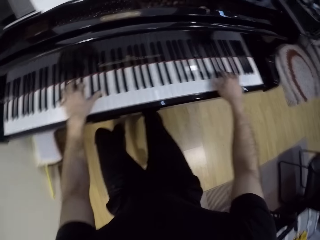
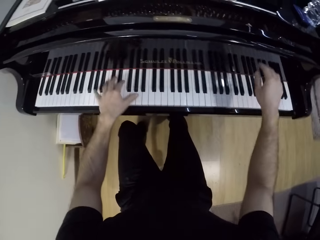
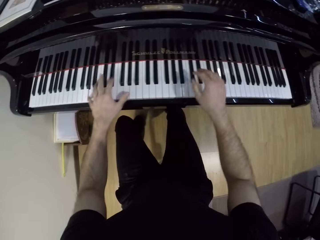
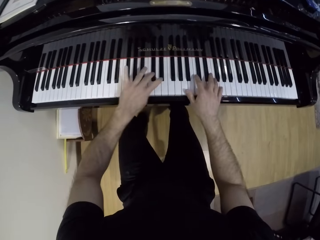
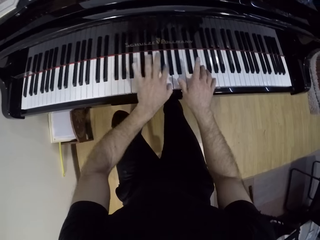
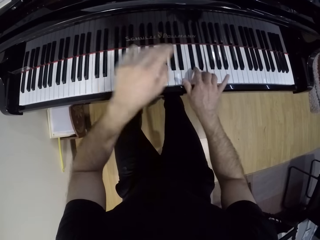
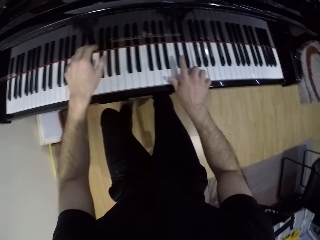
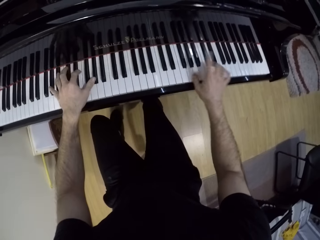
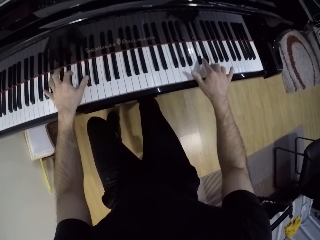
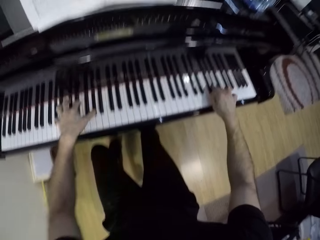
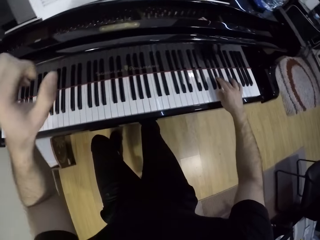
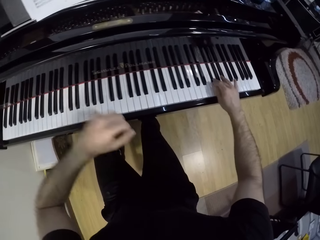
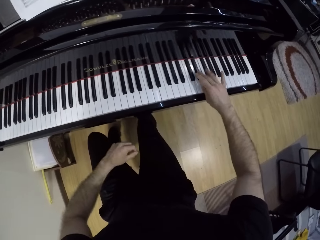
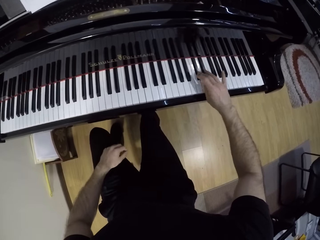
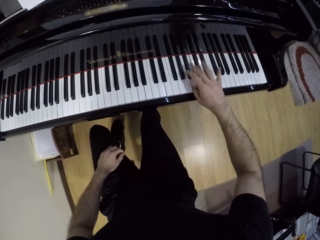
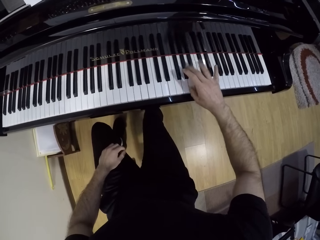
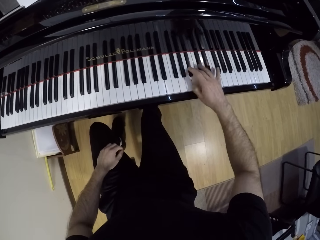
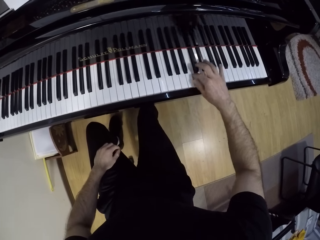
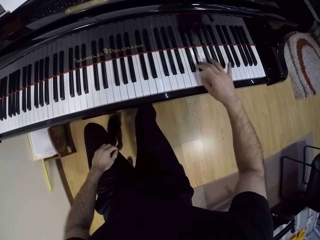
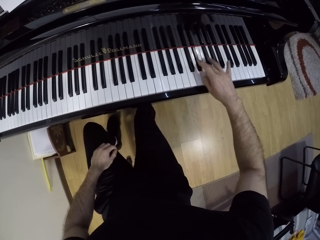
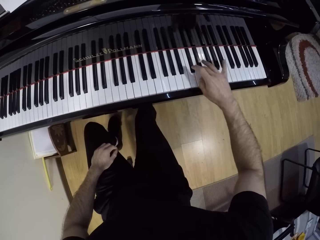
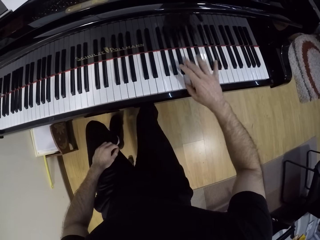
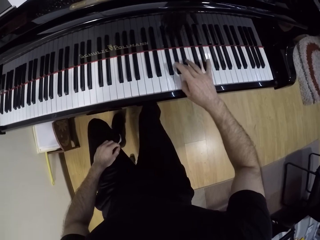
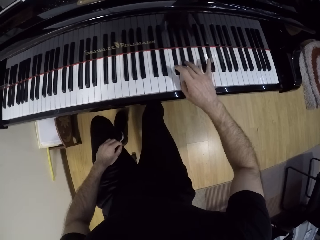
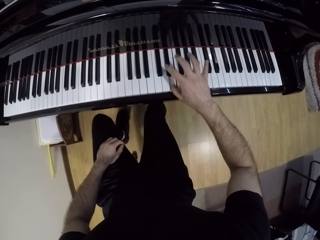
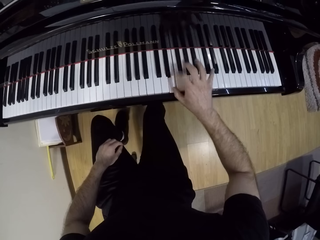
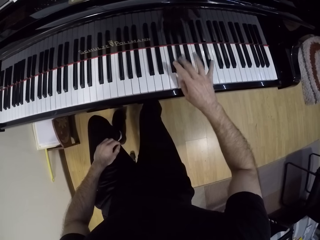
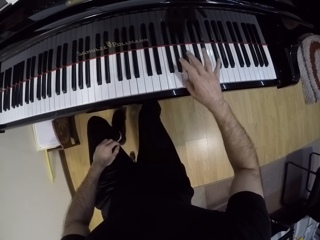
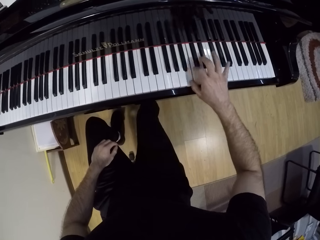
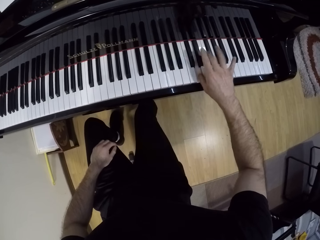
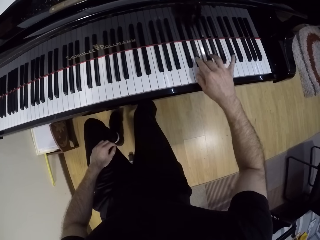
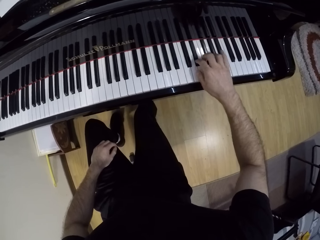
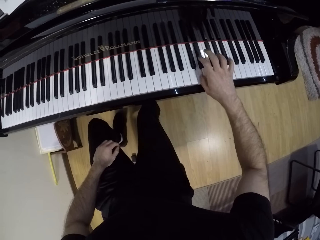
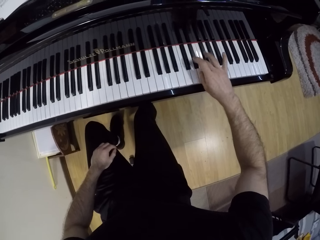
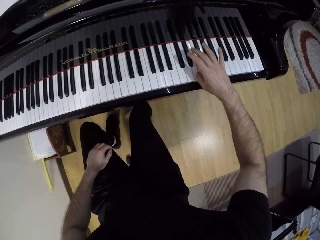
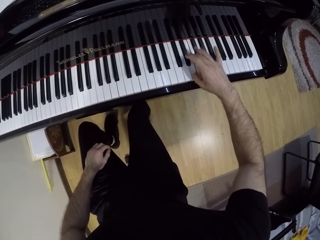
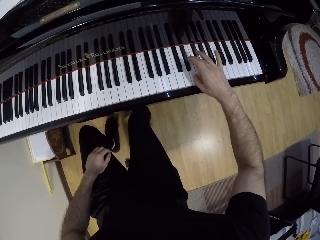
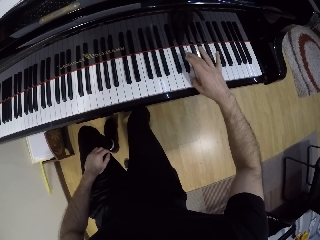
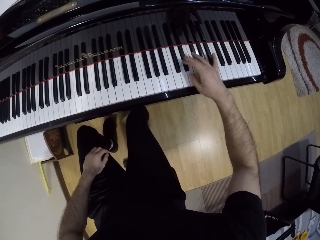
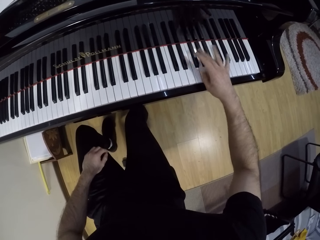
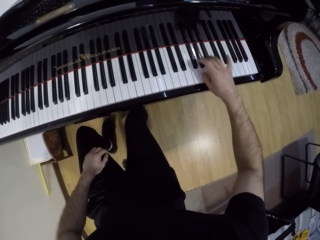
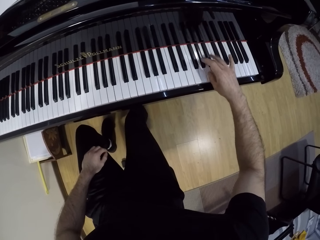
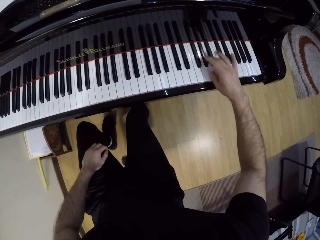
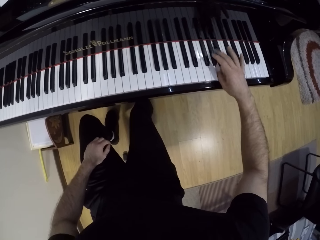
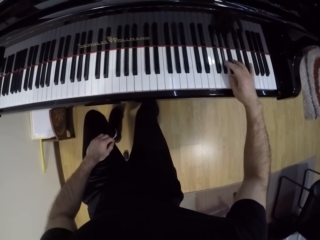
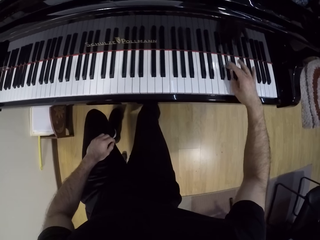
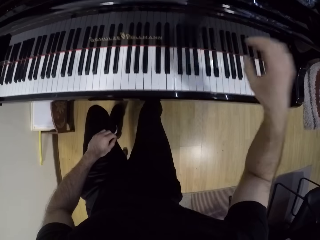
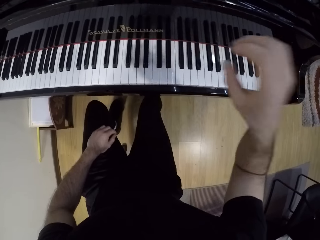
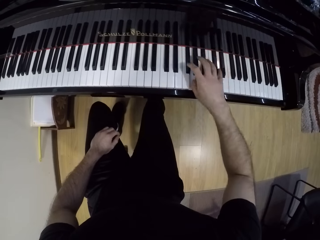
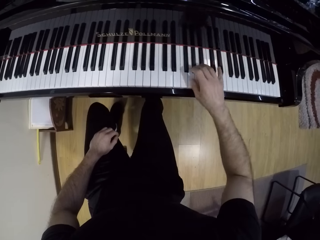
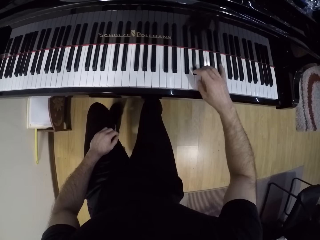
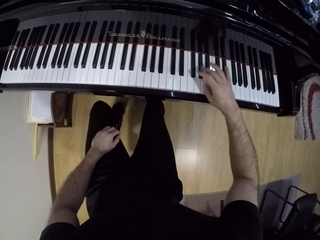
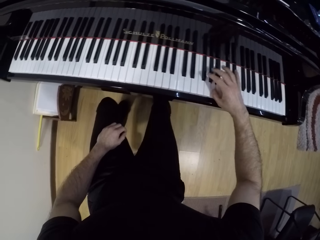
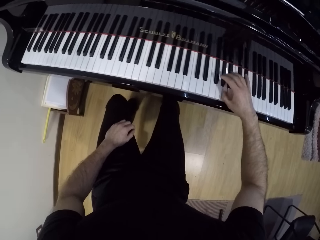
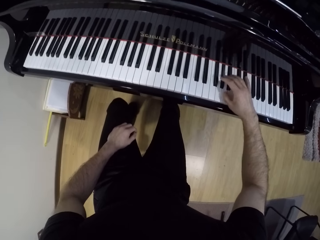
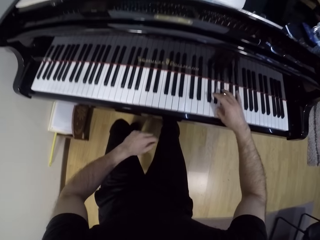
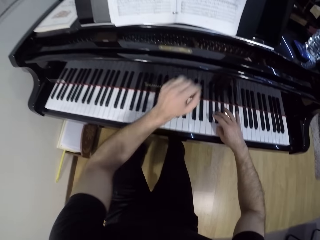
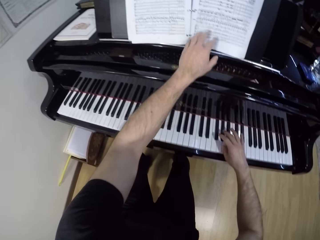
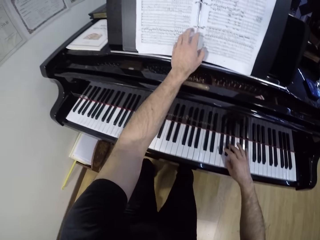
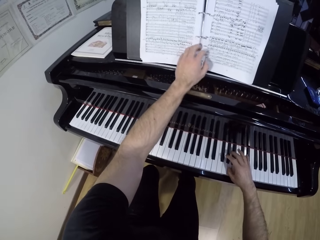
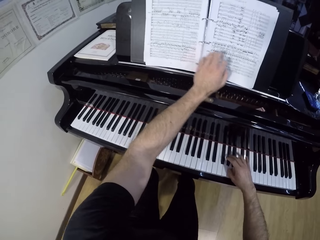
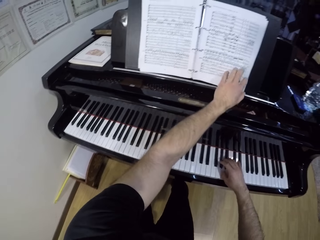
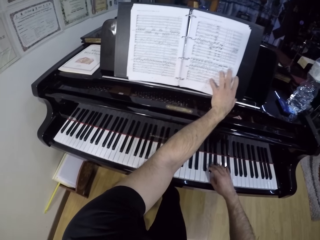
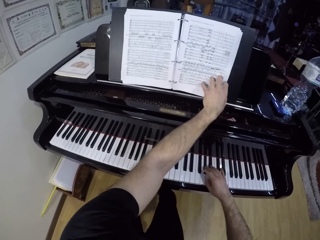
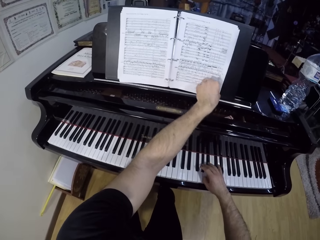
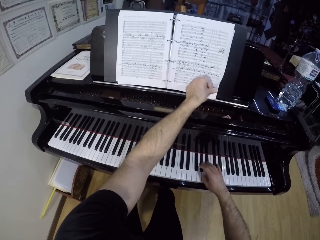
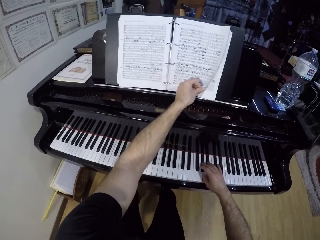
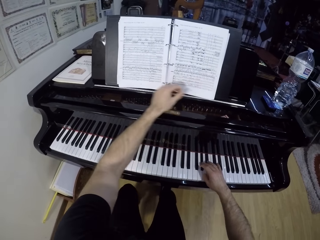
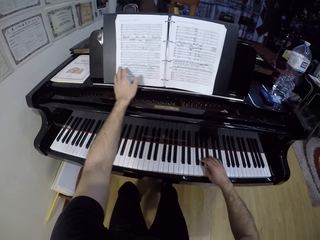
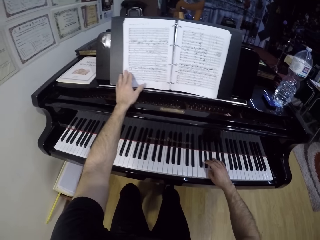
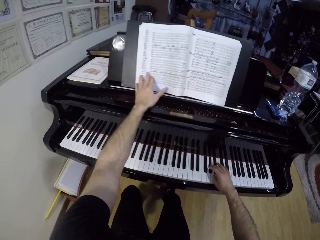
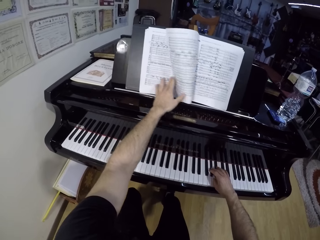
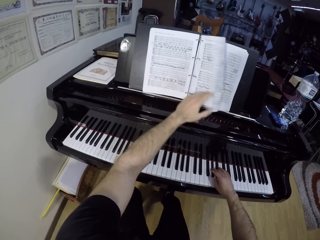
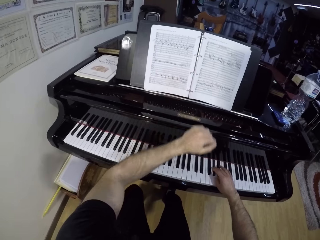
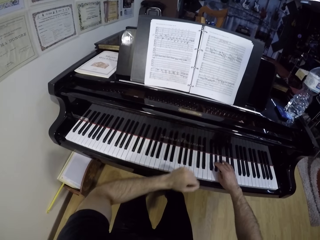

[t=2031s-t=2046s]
The camera wearer plays the piano with his right hand. He flips a page of a music book with his left hand.

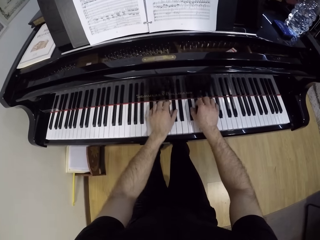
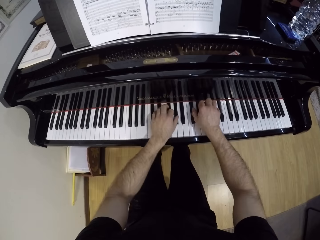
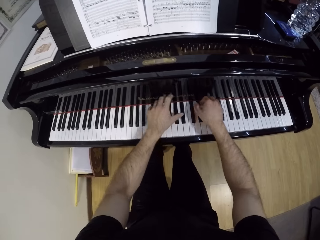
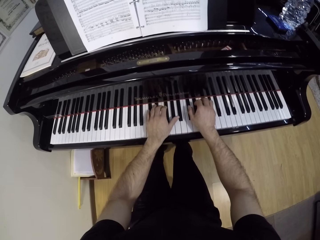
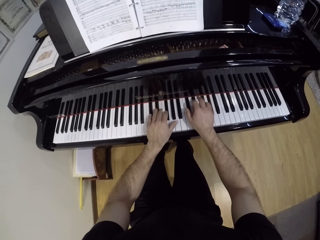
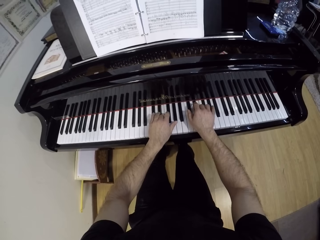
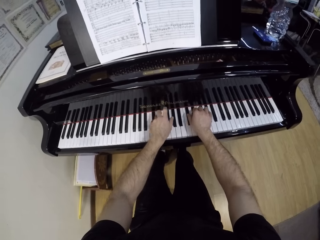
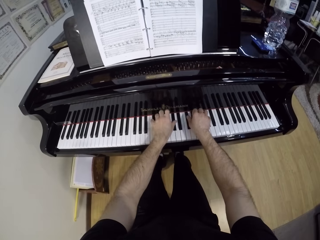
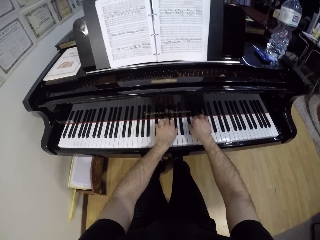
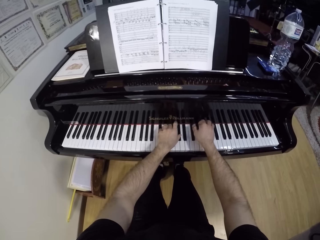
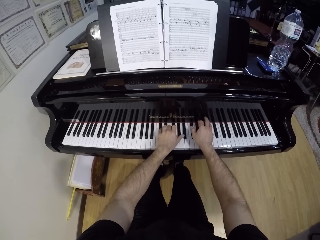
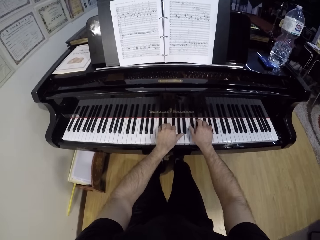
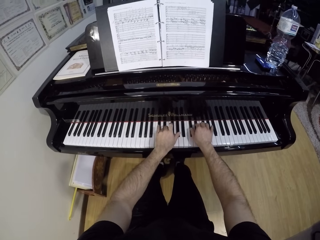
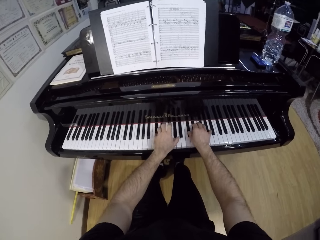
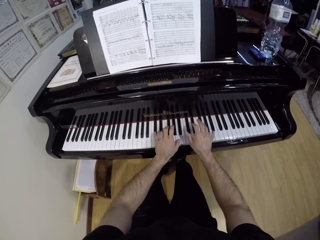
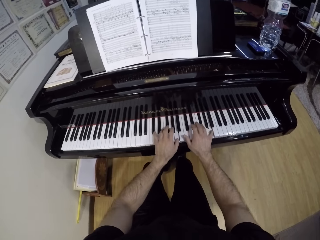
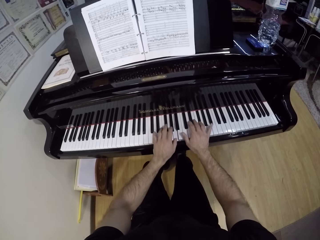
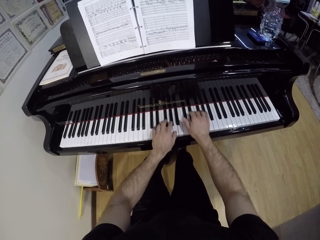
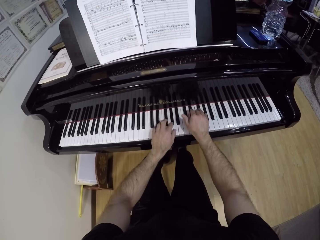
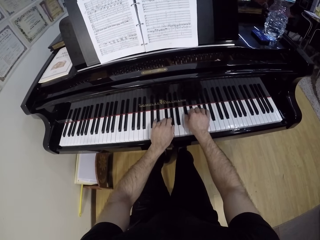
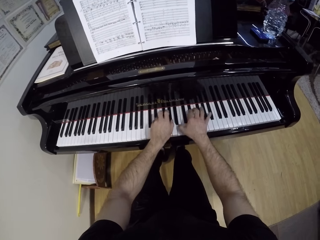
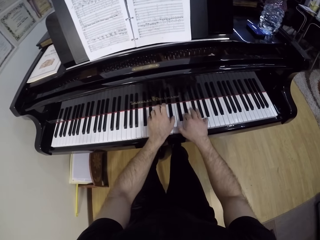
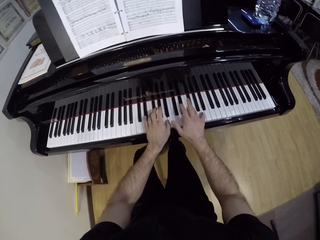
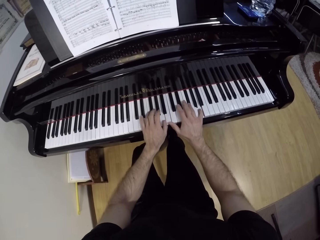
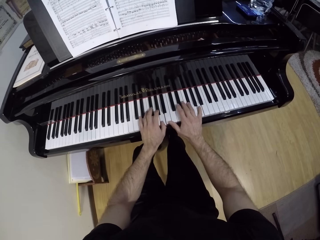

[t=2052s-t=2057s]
The camera wearer plays the piano with both hands.
